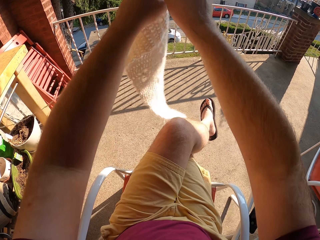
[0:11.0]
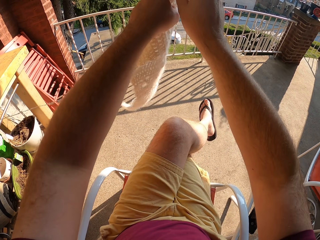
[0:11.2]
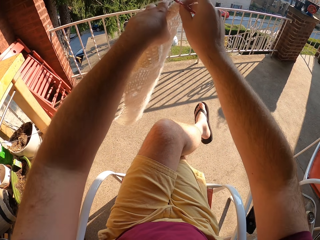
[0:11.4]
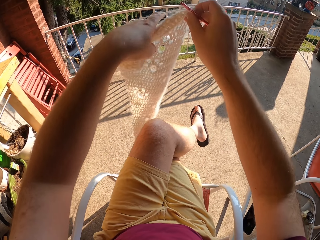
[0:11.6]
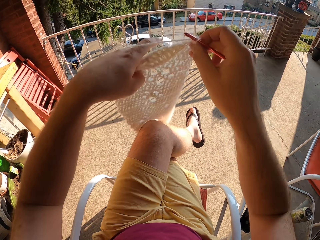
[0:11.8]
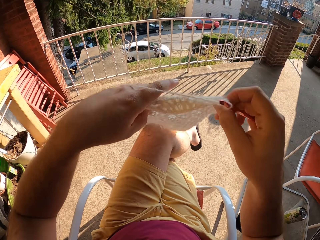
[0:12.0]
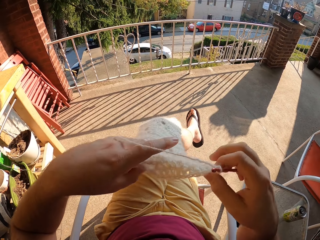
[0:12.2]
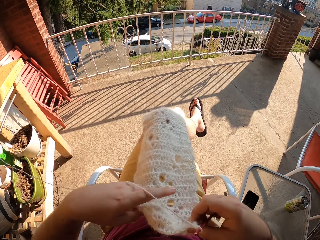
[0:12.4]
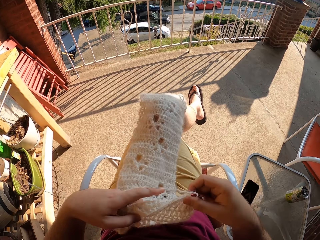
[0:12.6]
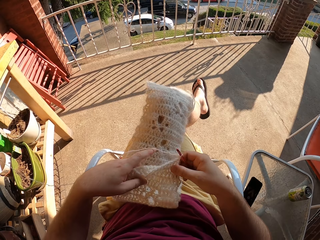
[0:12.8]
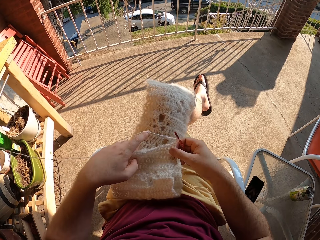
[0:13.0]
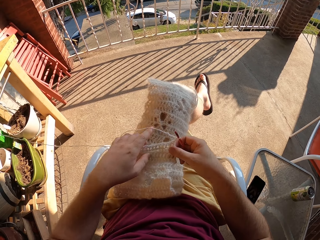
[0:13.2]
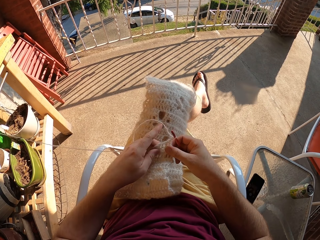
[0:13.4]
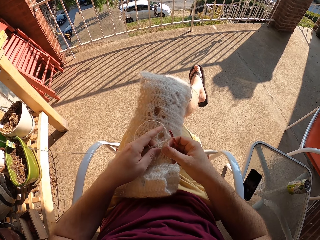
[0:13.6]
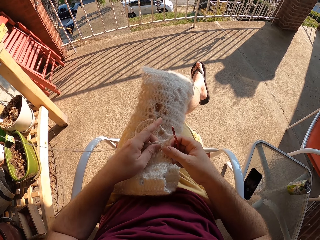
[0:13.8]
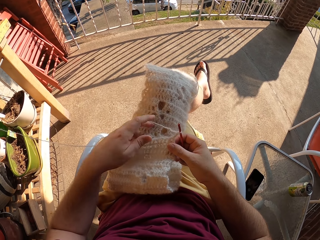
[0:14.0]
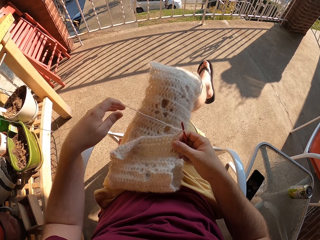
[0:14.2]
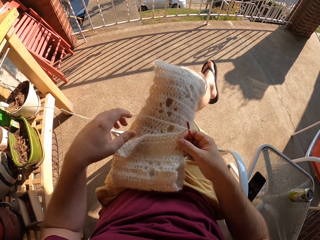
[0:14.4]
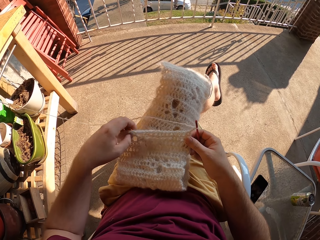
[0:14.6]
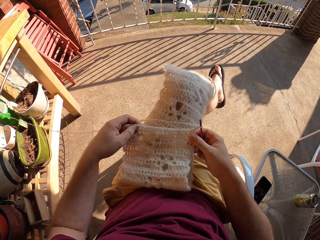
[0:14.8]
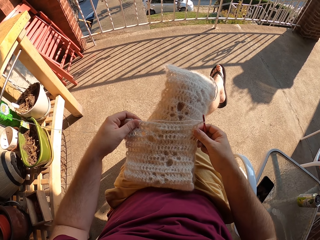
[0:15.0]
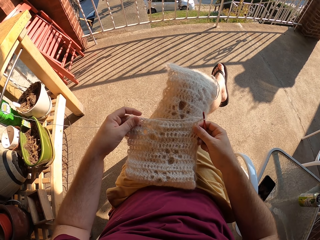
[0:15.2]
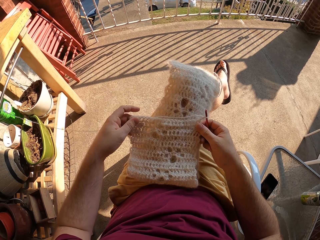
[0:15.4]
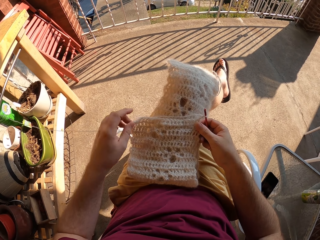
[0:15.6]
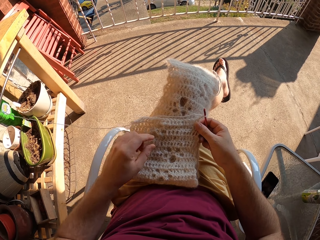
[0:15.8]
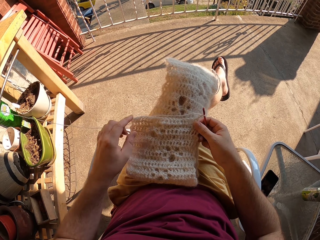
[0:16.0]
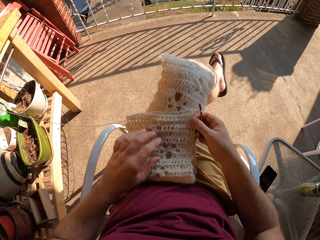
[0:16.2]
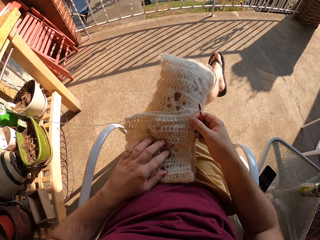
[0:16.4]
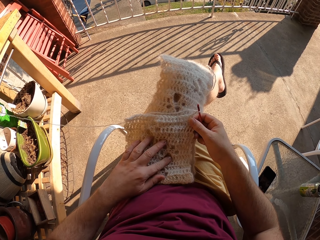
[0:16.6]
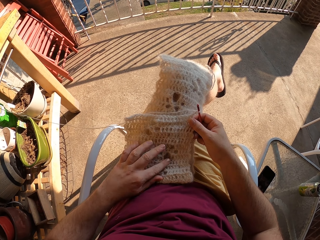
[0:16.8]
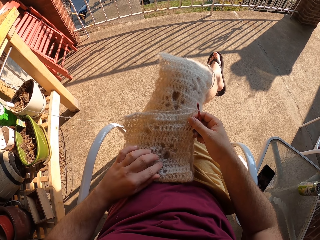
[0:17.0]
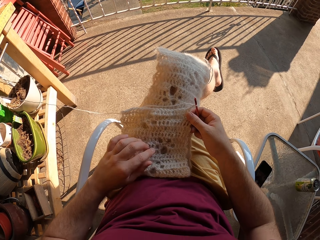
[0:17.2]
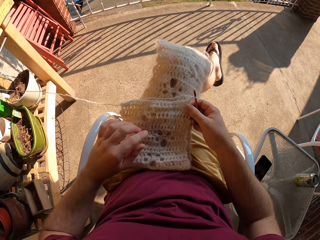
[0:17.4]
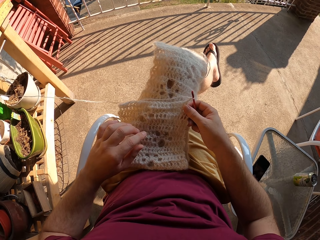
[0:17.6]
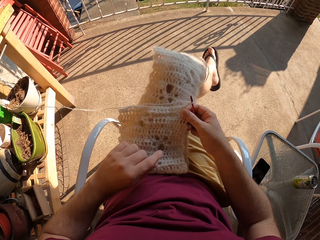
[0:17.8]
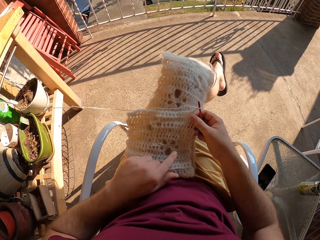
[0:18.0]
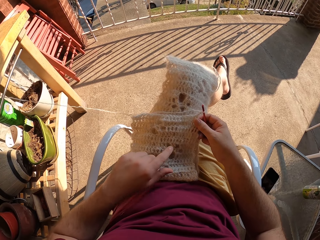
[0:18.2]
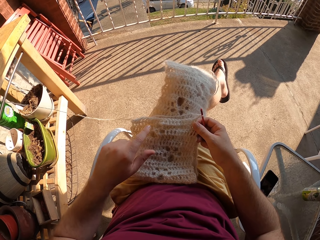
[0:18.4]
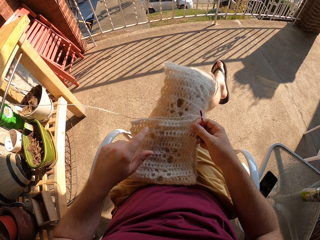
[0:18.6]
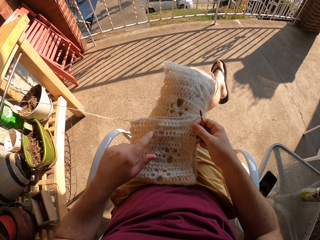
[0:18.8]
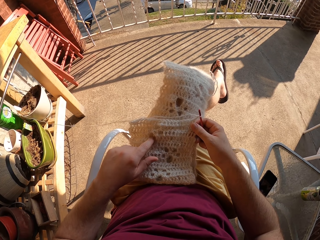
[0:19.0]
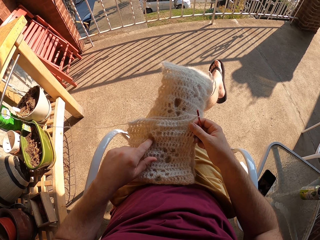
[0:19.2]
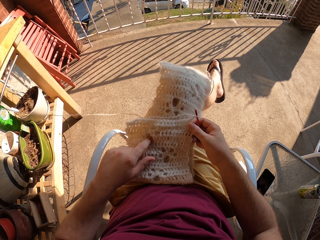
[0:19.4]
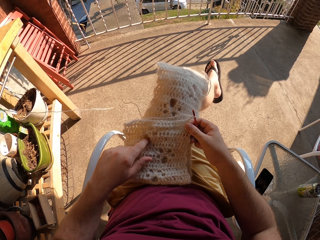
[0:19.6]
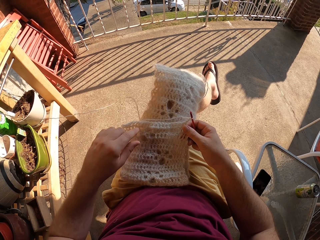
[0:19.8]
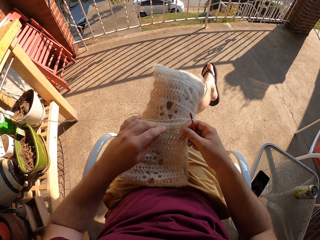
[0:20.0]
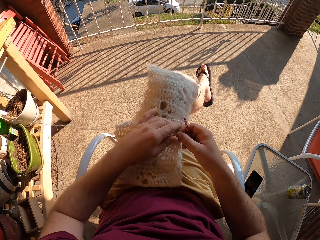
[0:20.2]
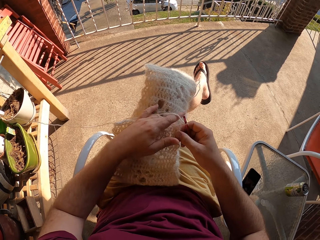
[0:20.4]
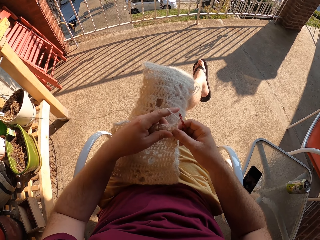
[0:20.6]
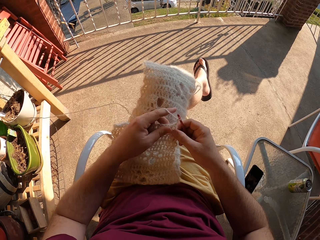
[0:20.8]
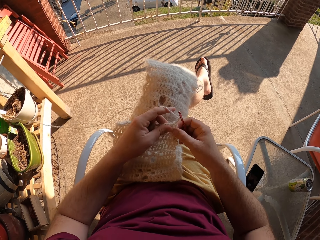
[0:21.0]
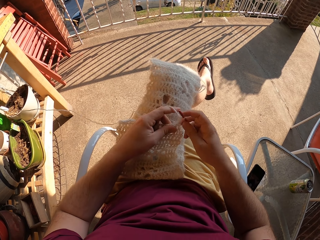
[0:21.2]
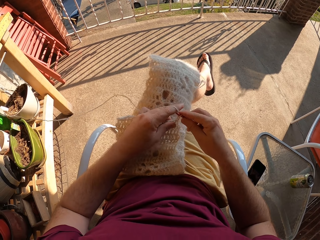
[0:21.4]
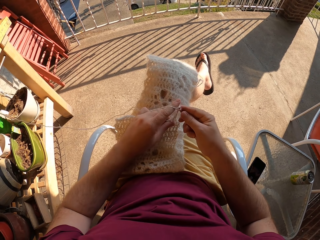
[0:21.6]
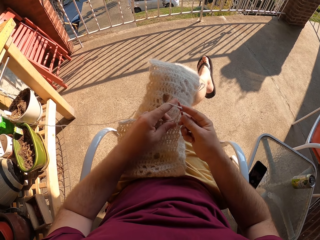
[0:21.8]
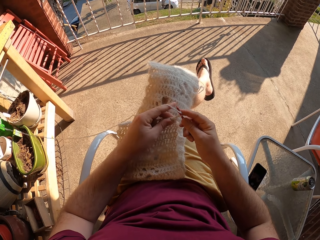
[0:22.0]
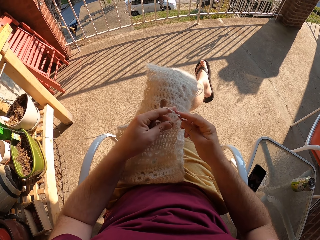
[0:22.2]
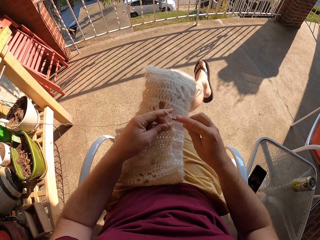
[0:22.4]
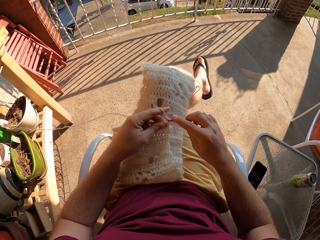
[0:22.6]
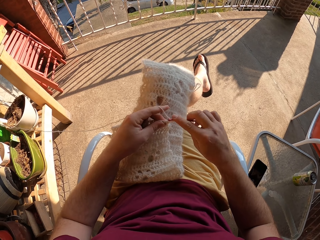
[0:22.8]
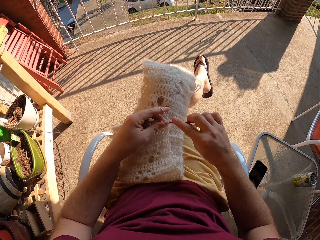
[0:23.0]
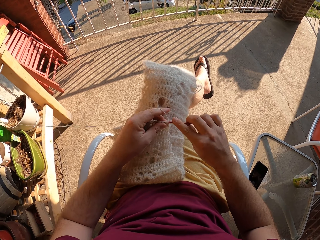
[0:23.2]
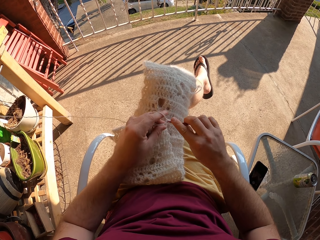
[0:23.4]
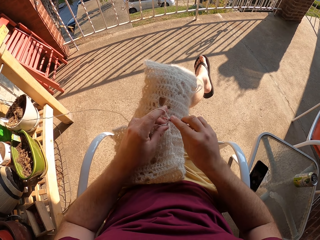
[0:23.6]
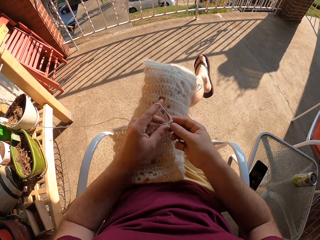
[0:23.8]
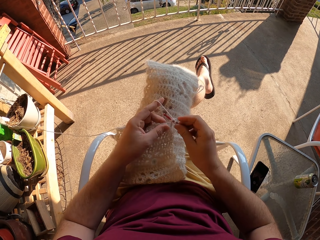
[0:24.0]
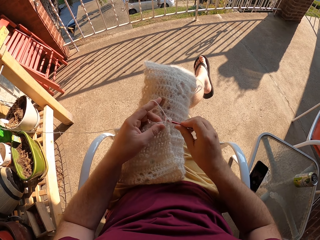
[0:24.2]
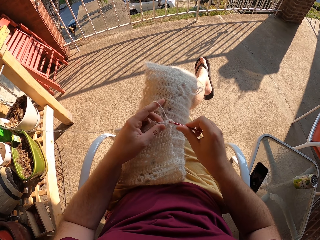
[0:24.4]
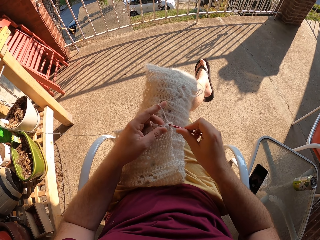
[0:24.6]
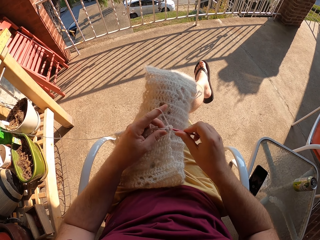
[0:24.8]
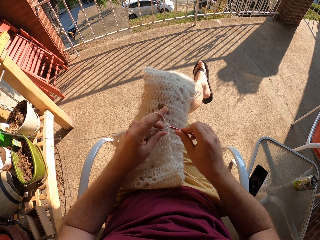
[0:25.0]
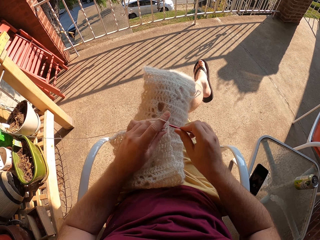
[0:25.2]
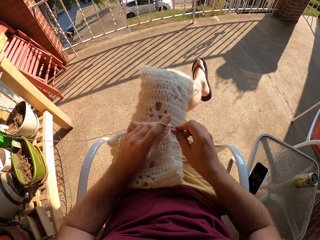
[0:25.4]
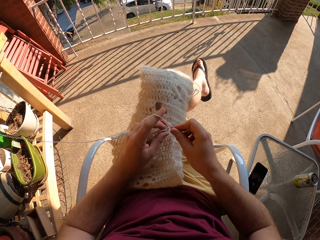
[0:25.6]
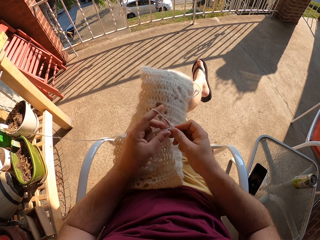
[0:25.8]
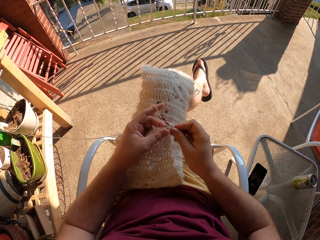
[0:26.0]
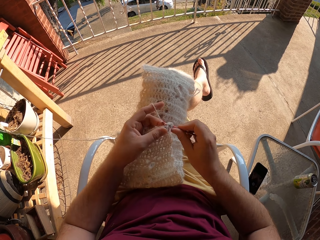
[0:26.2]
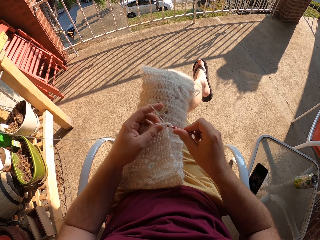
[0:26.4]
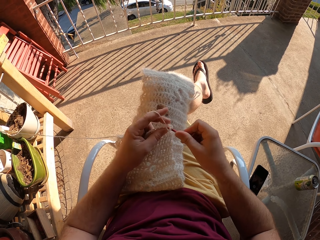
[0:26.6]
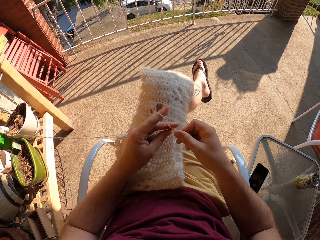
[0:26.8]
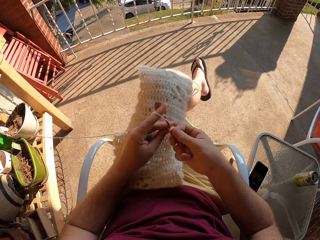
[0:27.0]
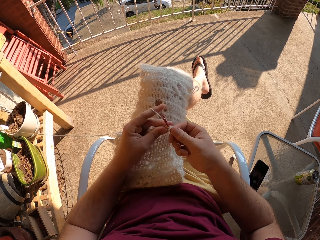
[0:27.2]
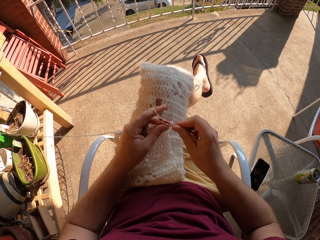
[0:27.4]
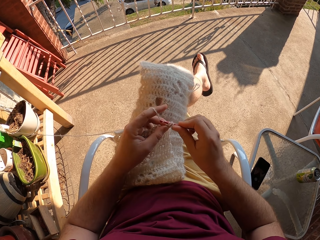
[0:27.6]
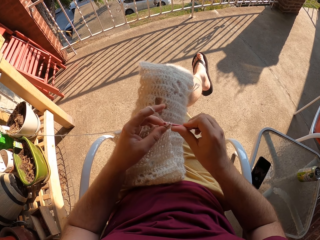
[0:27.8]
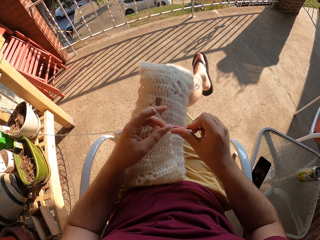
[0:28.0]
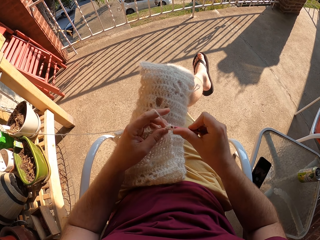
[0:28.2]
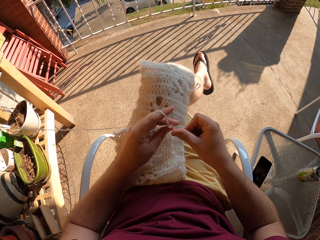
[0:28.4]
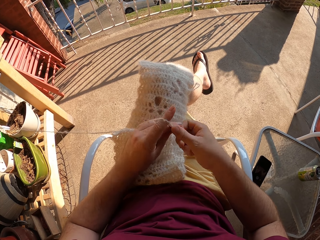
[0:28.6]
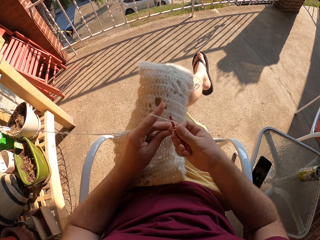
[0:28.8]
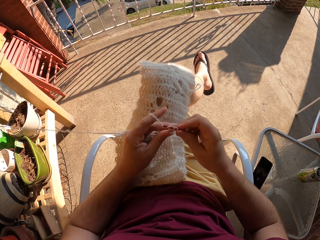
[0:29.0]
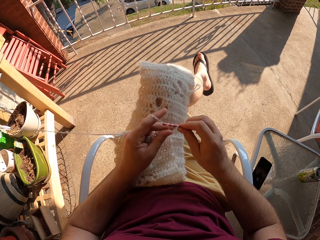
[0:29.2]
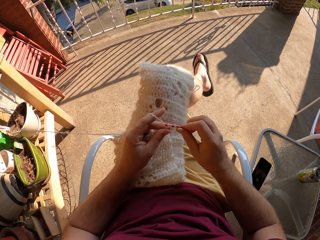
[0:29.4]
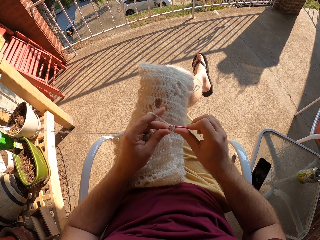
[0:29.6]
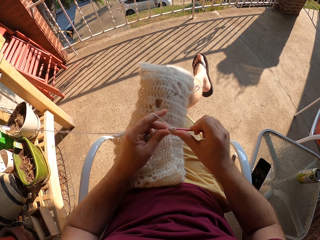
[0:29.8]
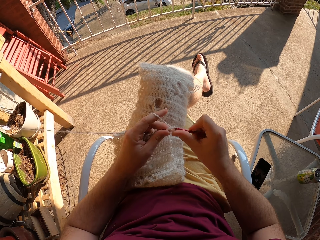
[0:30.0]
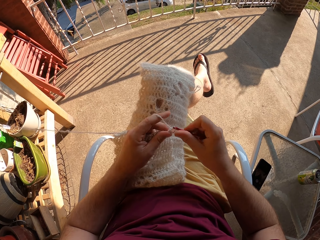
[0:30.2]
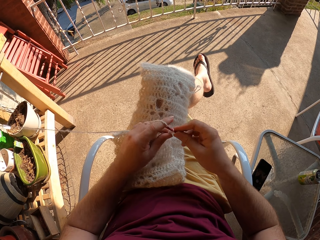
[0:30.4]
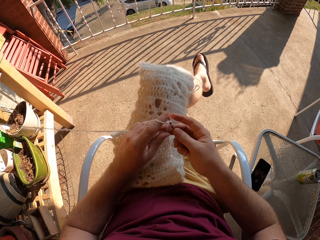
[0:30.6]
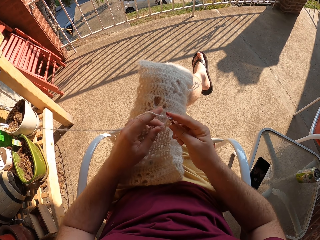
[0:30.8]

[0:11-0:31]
The camera wearer returns the scarf on the lap. They touch the fabric. They move a hand on the scarf. They crochet the fabric with a crochet hook. They knit.

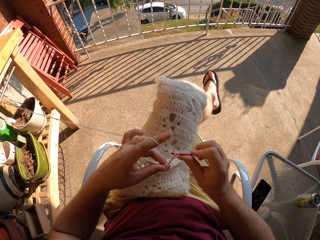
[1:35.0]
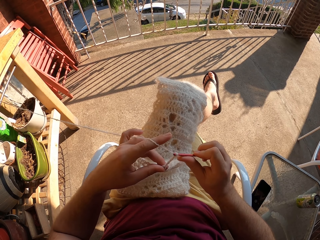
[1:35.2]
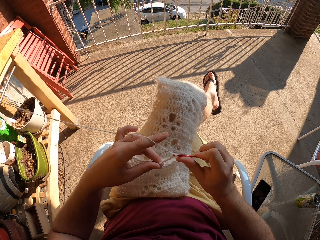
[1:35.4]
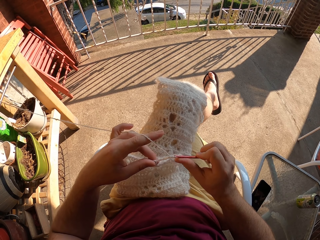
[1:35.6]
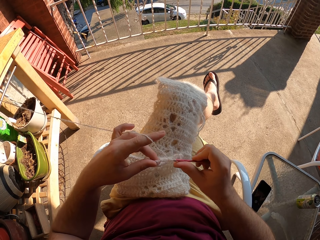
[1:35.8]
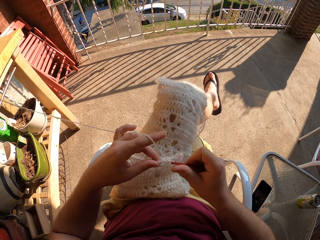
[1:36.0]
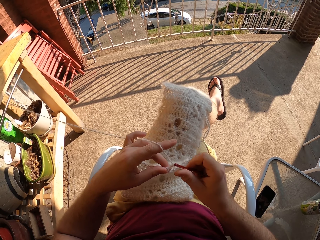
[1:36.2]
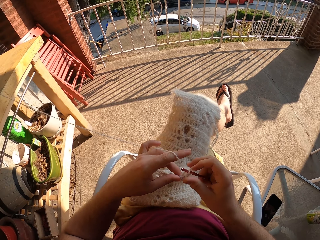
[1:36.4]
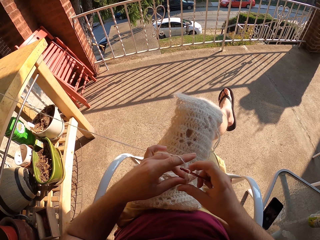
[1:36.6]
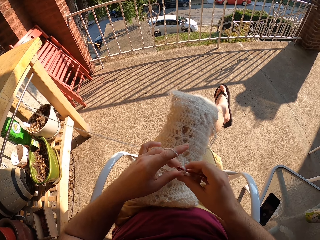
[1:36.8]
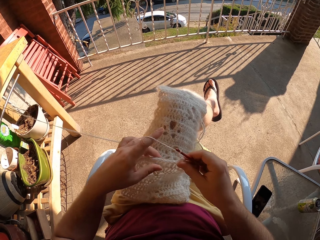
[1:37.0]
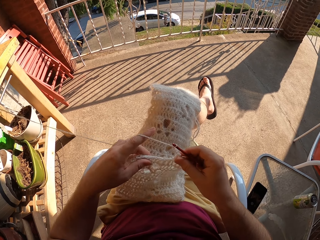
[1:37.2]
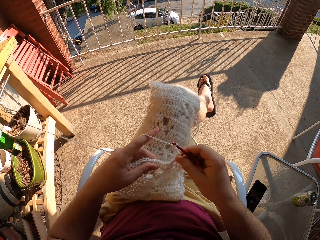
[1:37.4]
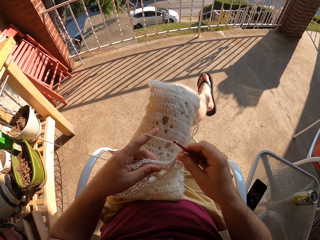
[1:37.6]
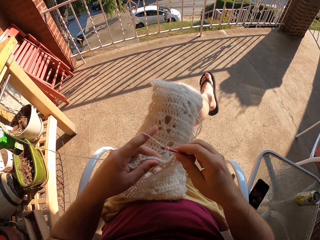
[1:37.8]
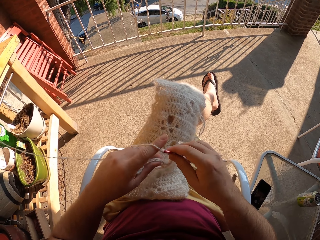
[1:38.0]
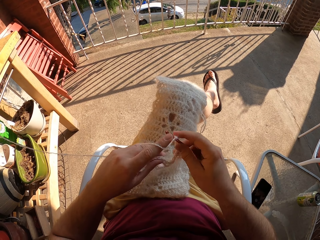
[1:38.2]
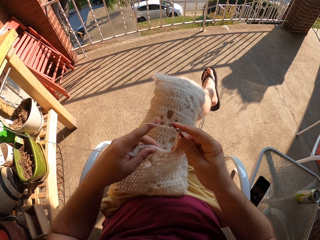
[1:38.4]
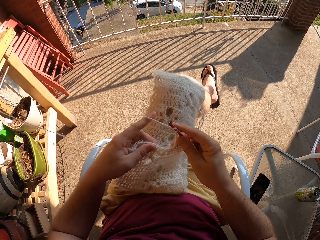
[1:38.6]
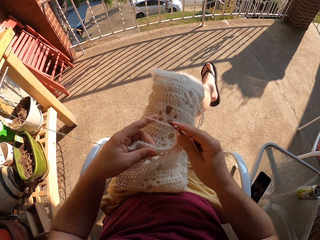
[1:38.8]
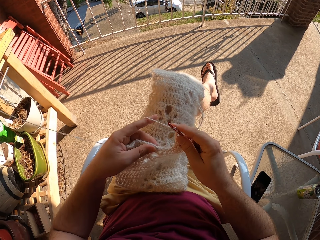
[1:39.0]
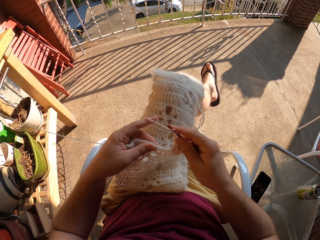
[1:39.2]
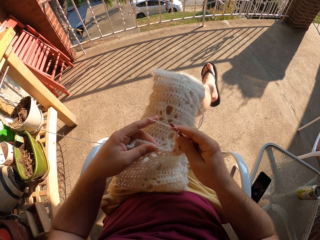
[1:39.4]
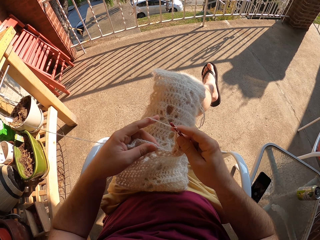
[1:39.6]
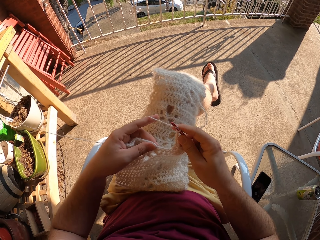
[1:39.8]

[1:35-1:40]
The camera wearer adjusts the fabric.
